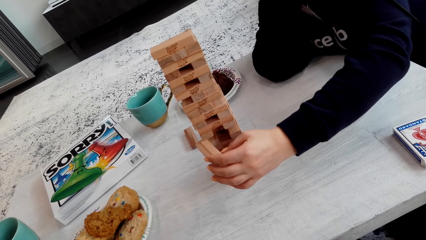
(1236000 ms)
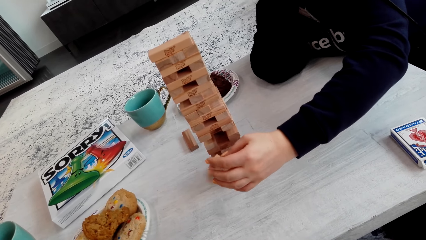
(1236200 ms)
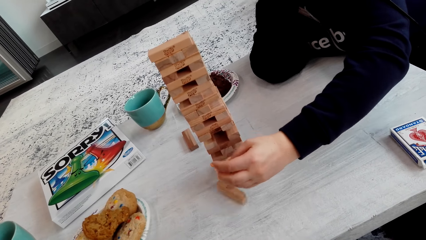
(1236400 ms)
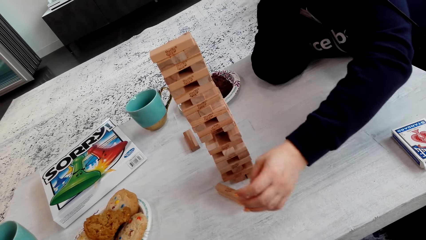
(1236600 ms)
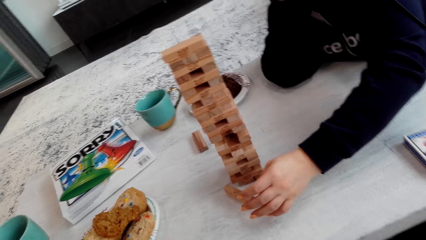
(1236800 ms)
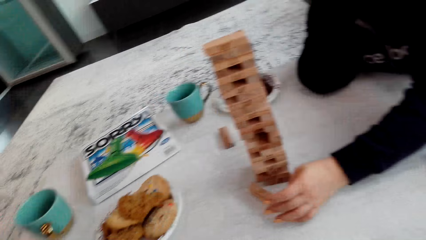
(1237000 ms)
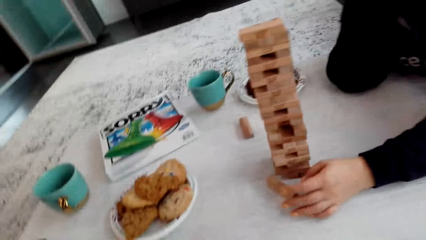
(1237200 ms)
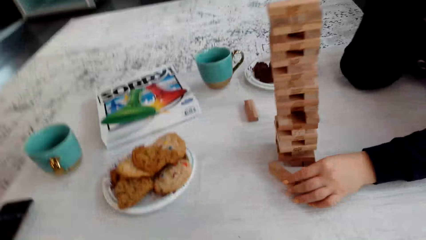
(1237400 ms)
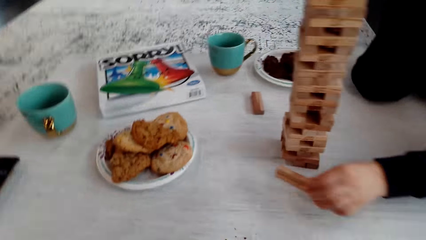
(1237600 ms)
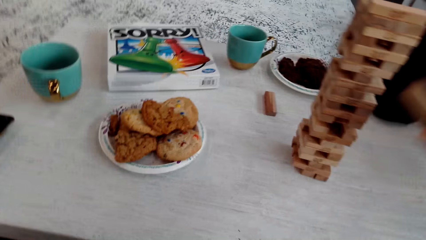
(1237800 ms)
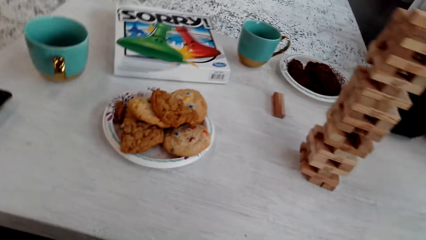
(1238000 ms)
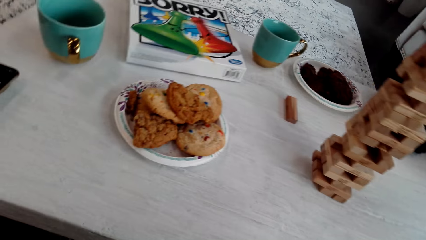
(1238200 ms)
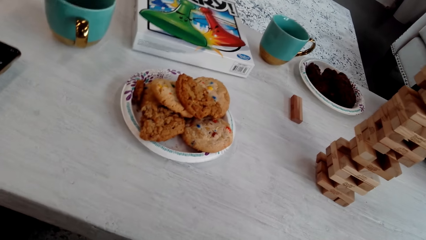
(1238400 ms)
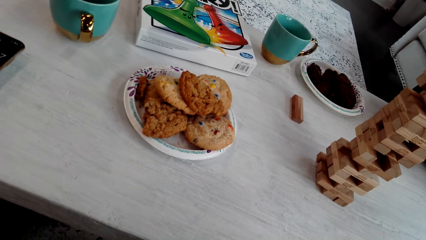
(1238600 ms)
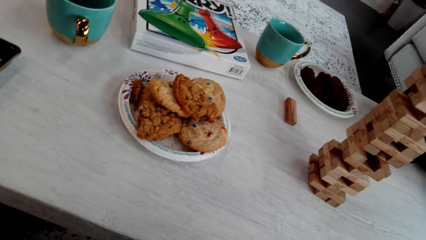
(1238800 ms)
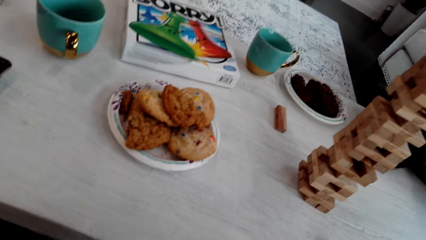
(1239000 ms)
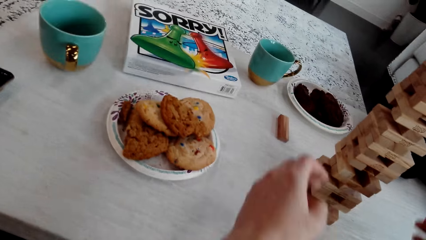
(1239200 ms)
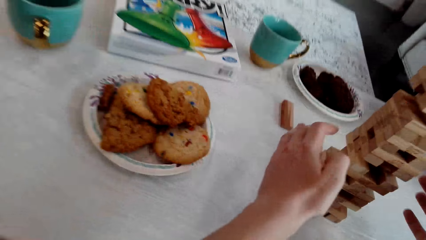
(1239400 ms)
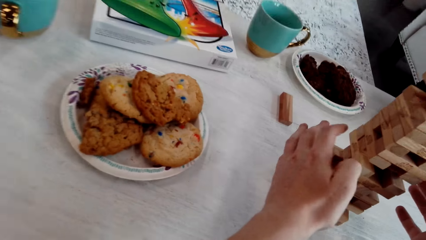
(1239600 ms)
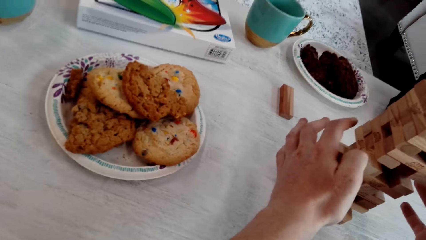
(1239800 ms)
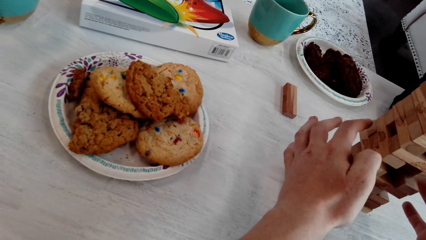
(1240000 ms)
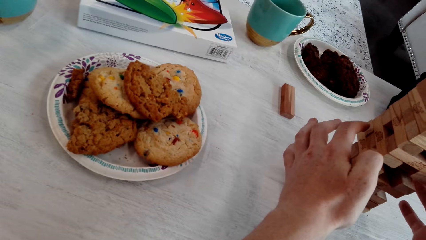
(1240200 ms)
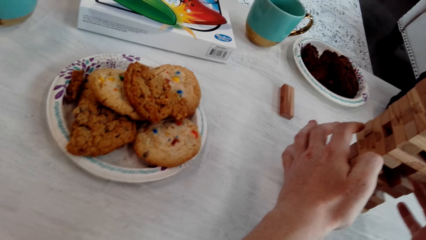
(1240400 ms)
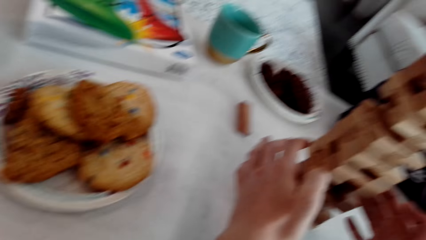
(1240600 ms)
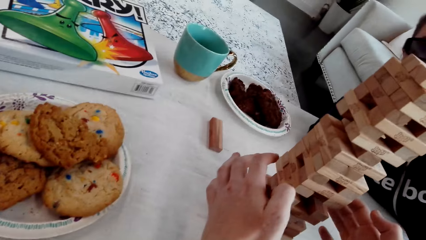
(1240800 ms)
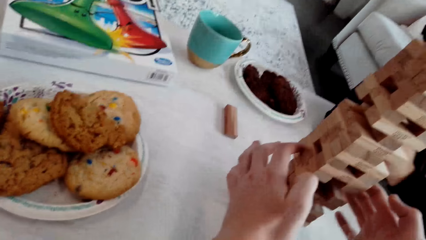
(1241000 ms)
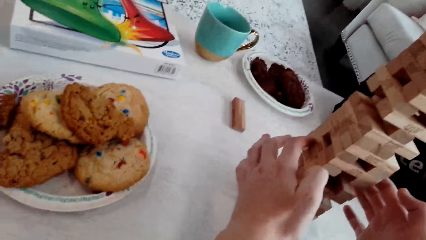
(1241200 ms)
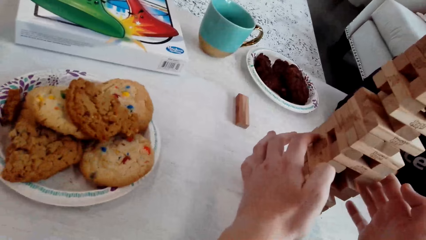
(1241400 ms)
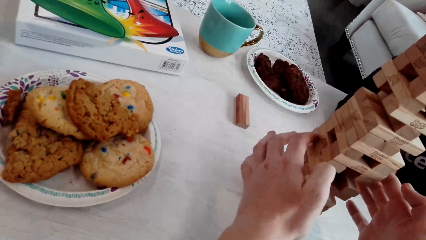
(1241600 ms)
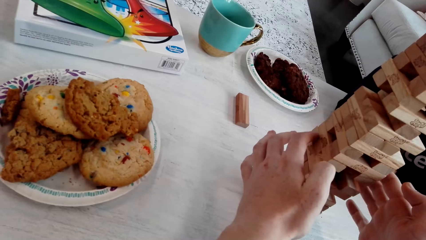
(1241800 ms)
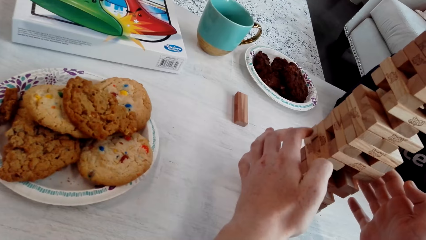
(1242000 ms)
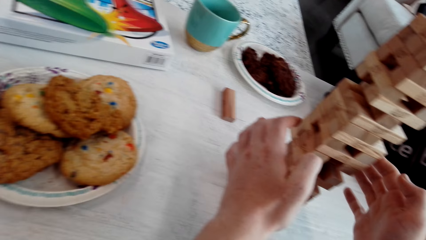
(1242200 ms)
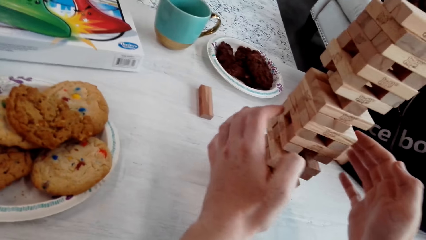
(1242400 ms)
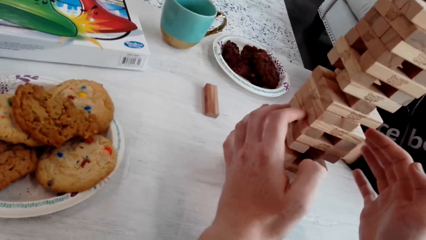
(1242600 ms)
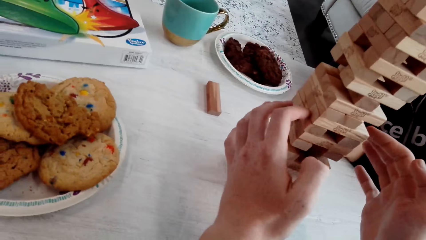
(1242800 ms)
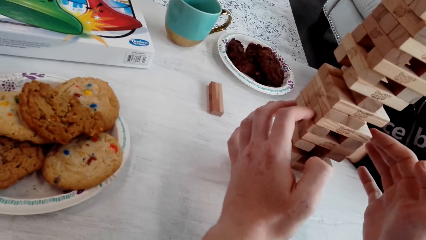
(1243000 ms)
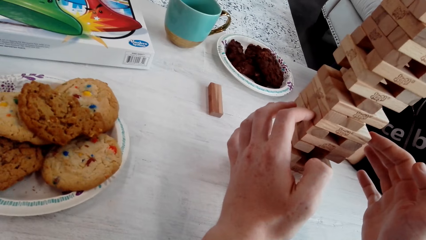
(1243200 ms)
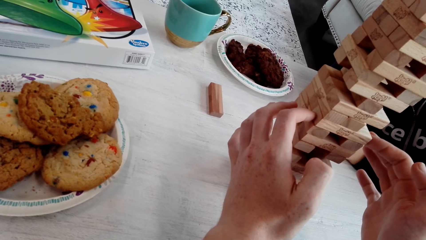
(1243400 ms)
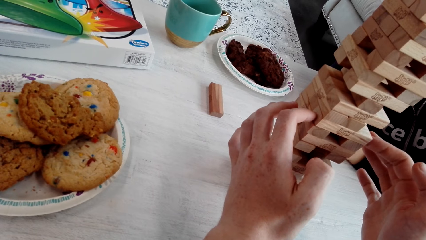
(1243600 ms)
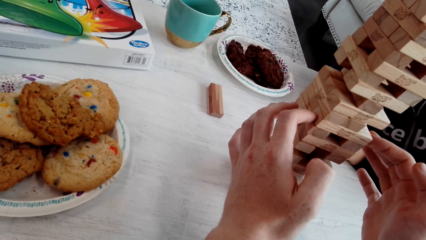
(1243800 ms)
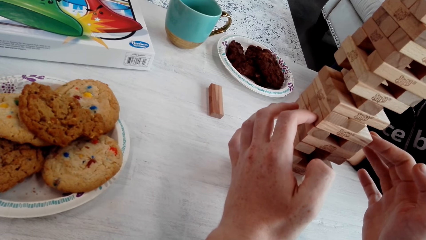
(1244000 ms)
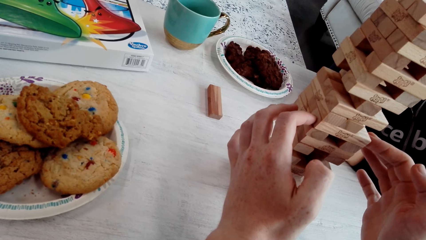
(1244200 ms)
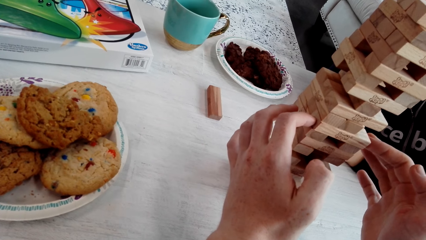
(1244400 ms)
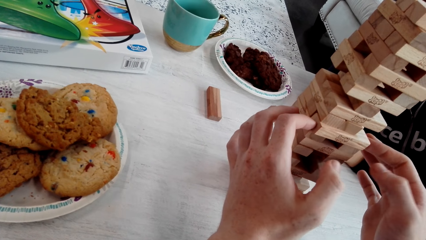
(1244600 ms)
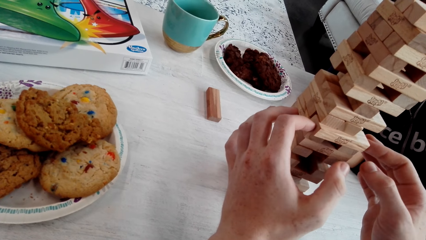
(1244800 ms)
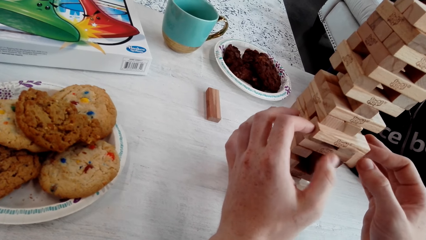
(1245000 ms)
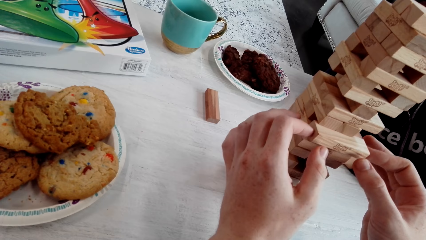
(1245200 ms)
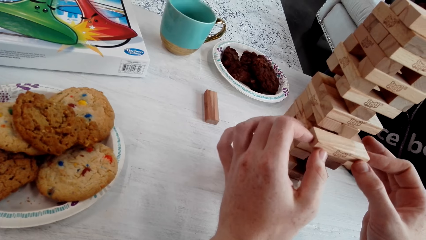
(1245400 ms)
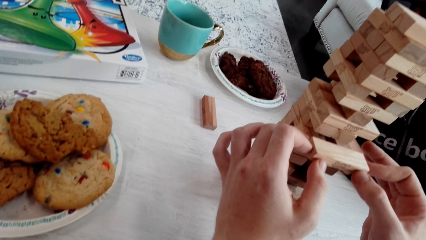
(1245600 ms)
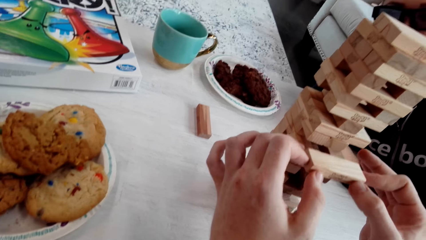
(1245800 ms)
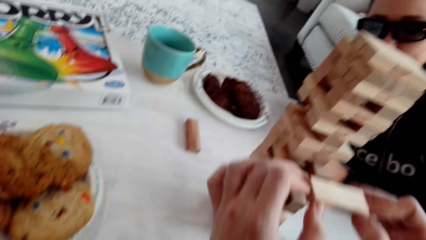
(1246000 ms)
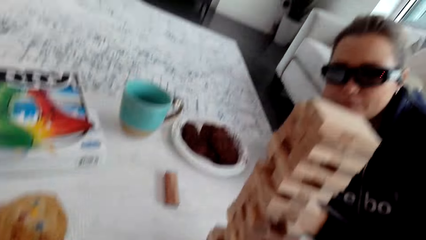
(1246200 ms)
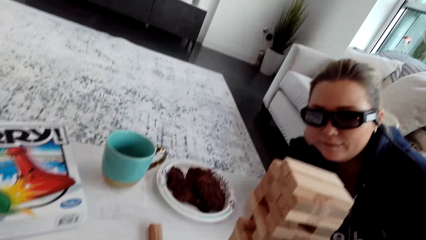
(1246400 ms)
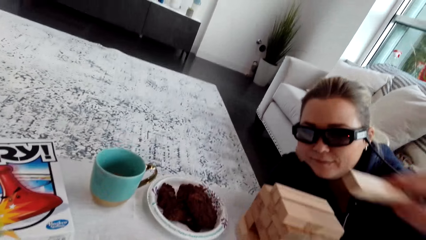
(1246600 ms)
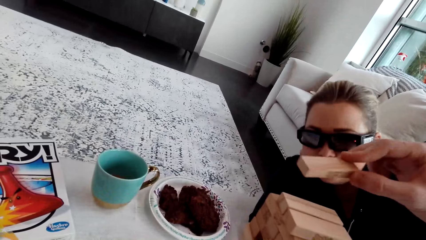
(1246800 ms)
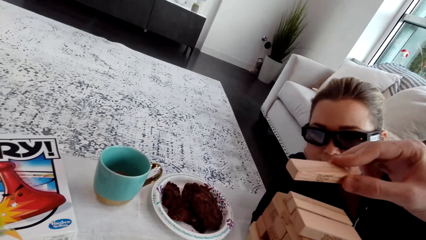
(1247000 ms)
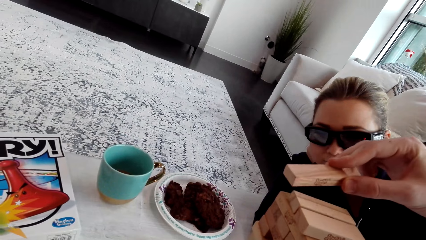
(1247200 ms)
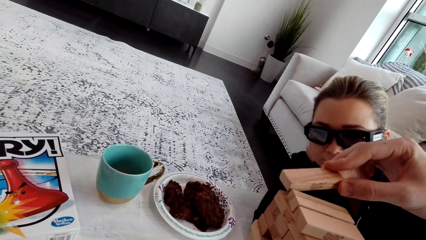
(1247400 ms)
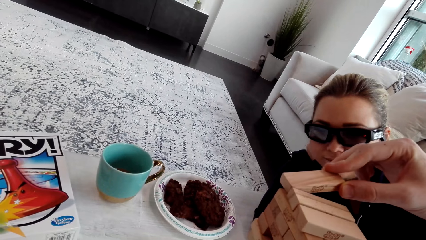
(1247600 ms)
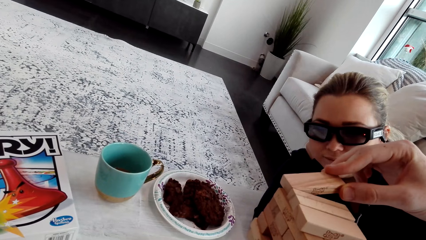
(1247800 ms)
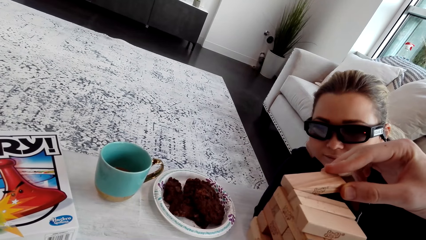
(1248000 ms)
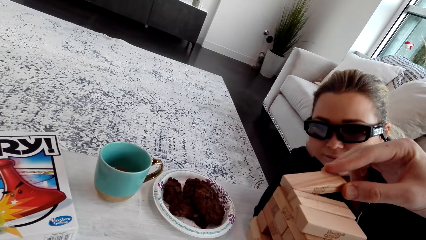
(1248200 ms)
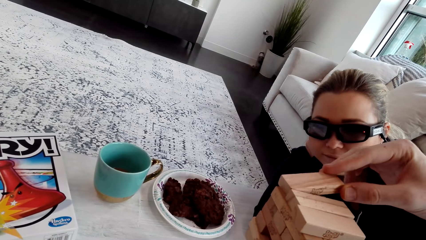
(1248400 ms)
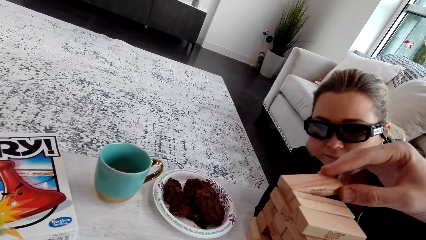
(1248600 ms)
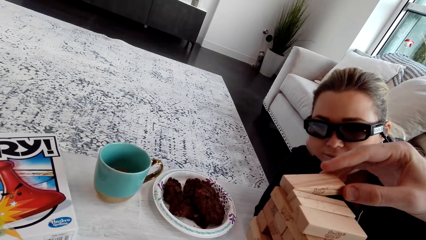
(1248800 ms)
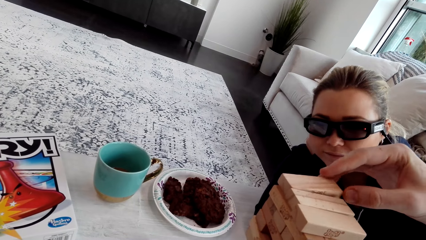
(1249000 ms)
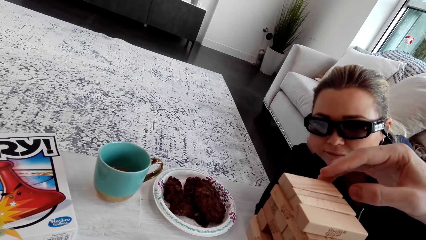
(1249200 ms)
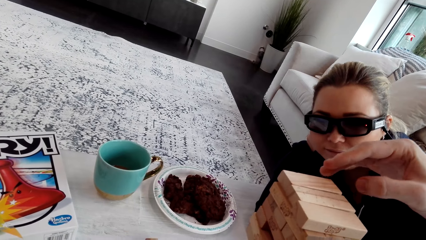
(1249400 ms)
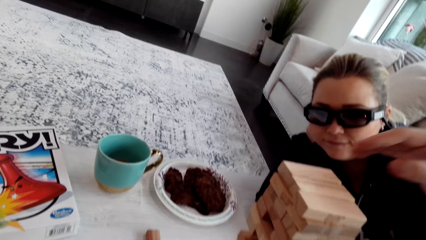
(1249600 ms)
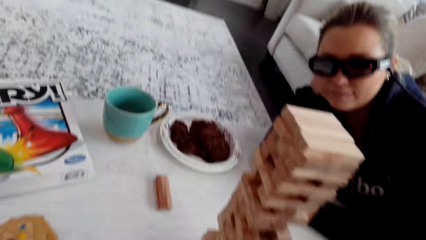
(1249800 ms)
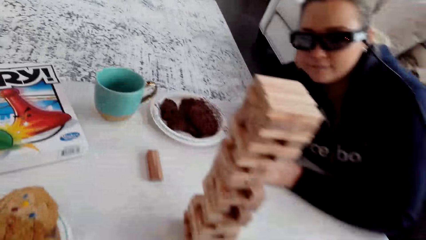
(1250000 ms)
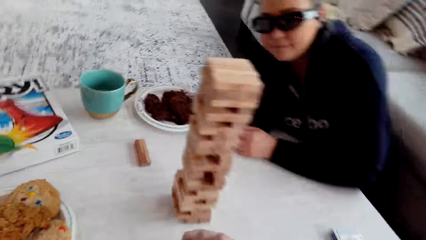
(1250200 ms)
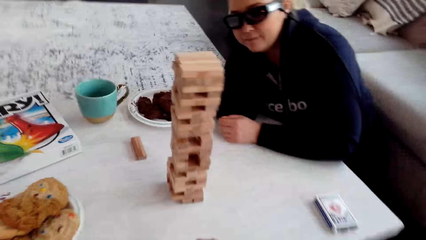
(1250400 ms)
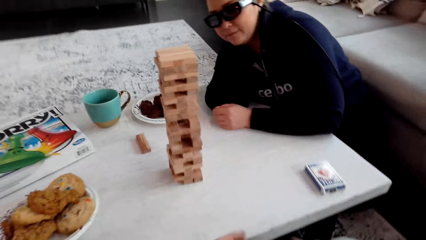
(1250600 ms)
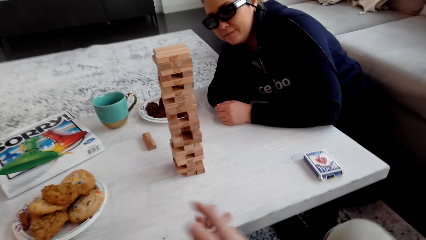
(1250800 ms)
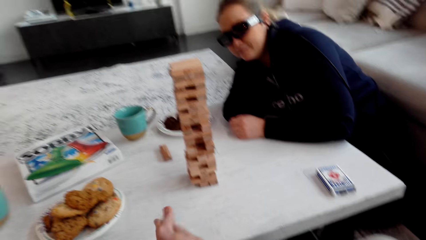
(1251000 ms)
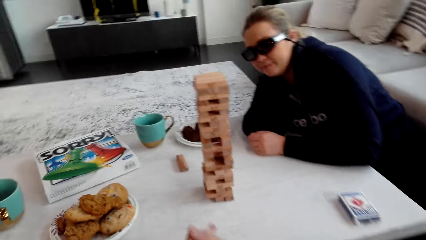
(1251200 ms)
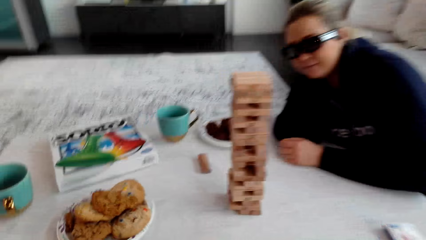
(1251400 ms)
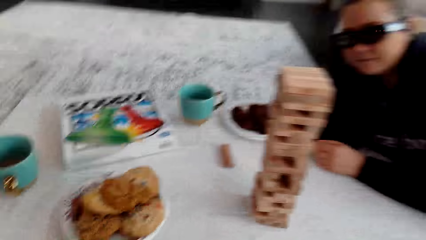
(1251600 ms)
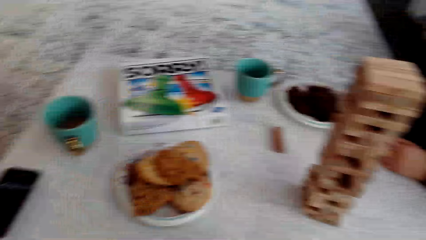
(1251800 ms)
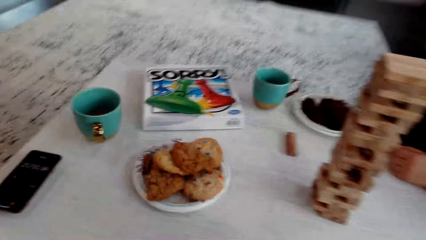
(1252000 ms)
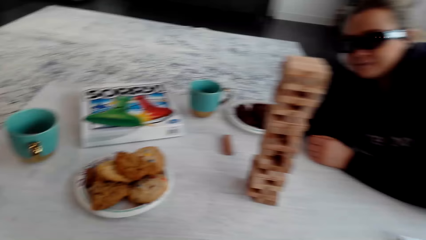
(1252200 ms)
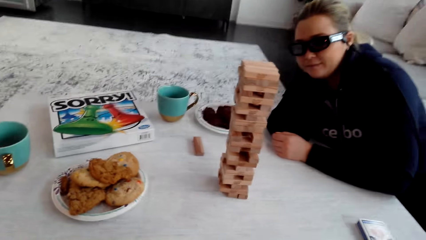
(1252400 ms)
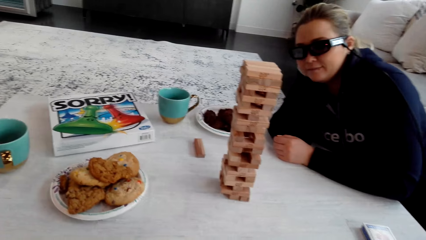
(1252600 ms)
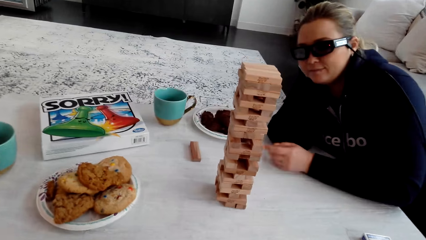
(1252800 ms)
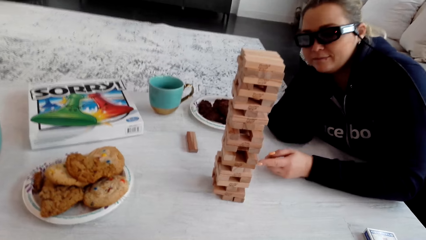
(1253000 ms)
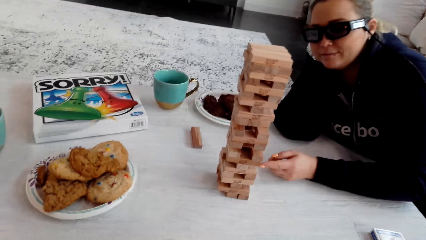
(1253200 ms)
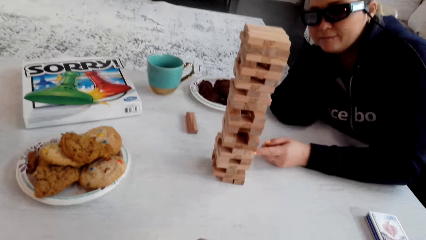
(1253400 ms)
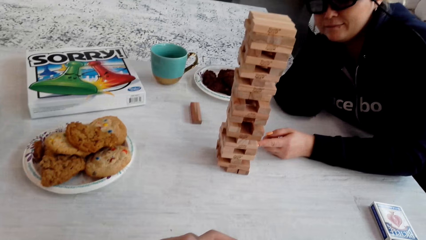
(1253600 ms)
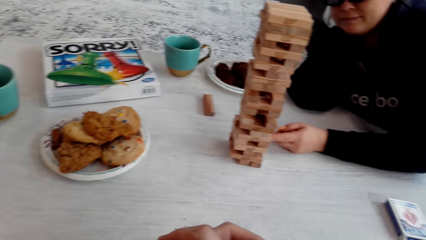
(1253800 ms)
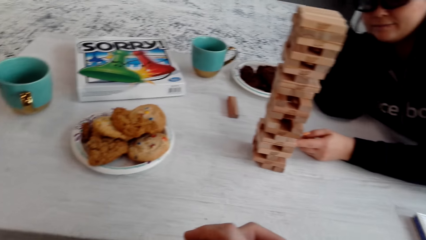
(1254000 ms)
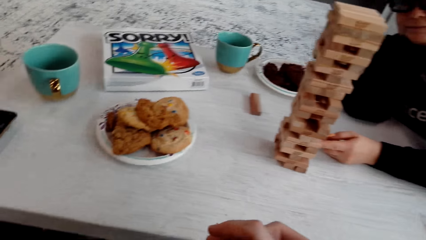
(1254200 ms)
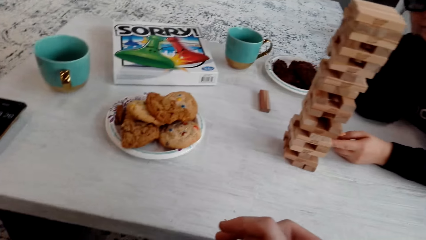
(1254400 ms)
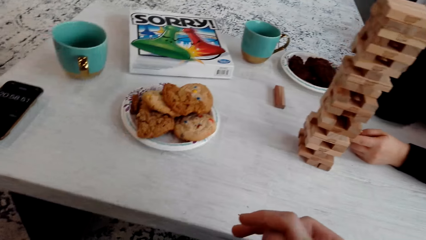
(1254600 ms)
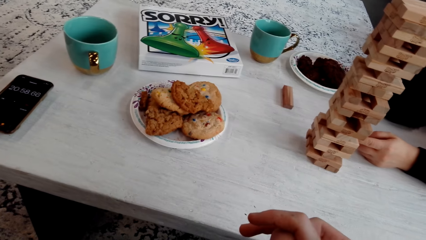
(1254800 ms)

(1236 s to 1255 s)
A woman picks up the wooden jenga piece with her left hand. The camera wearer touches the wooden jenga piece with both his hands. He removes a piece of the blocks. He removes the wooden jenga piece with both his hands. He puts the wooden jenga piece on the top of the jenga with his right hand. He talks to the woman.
